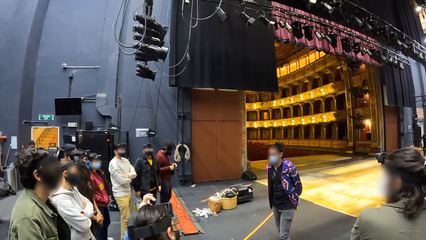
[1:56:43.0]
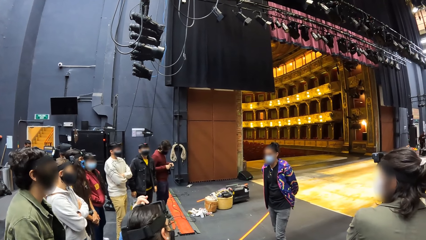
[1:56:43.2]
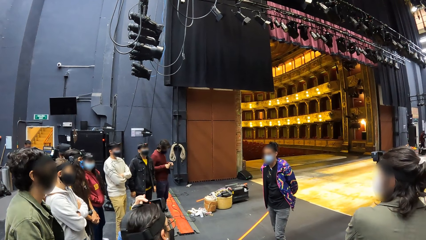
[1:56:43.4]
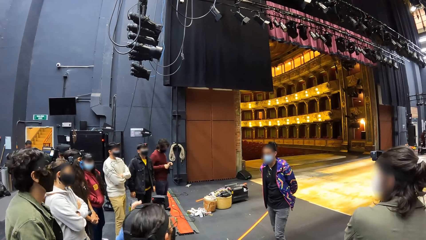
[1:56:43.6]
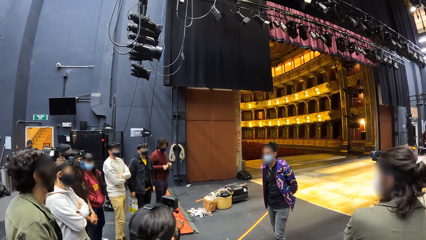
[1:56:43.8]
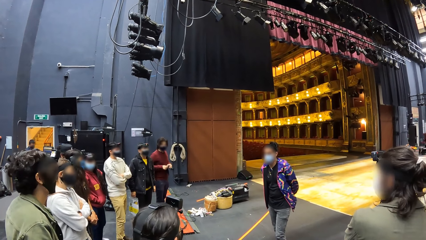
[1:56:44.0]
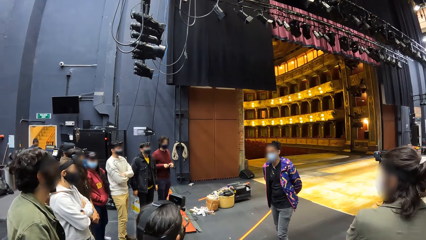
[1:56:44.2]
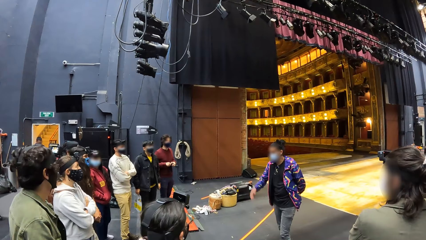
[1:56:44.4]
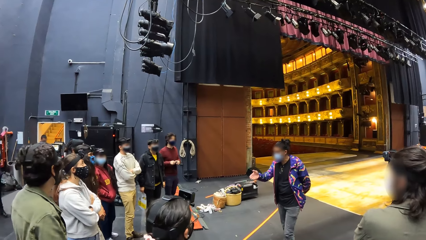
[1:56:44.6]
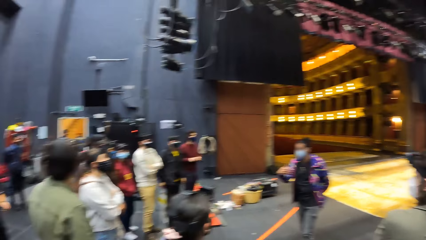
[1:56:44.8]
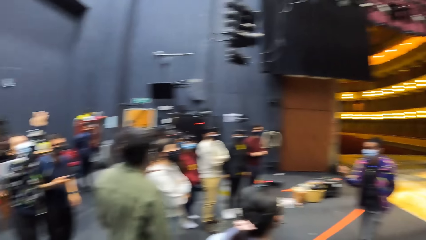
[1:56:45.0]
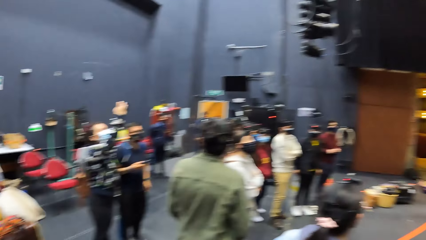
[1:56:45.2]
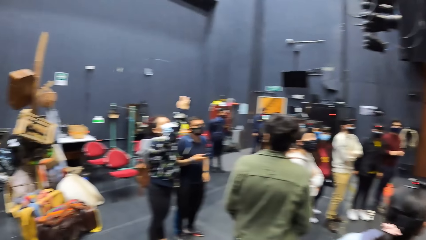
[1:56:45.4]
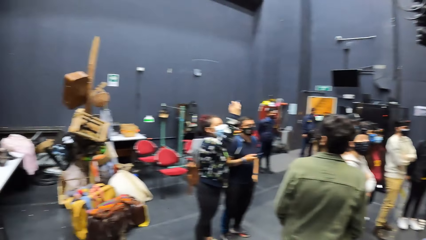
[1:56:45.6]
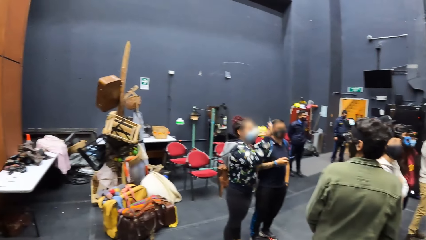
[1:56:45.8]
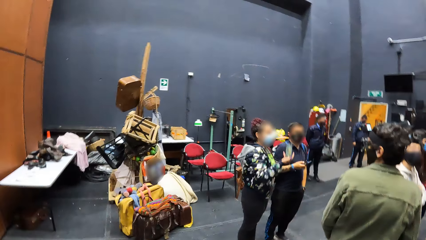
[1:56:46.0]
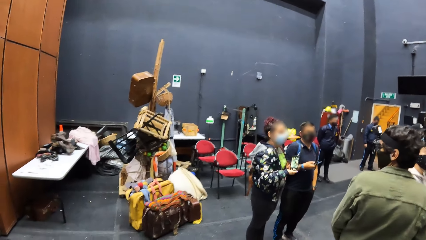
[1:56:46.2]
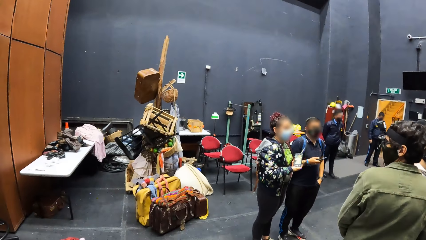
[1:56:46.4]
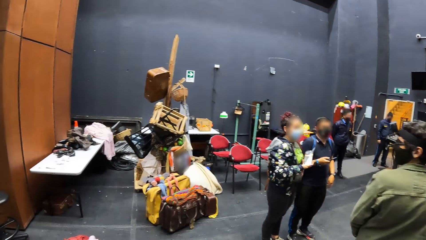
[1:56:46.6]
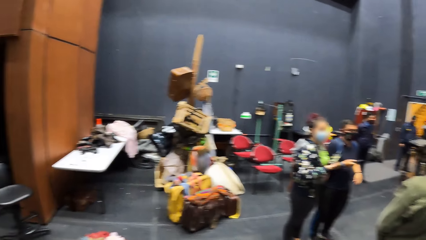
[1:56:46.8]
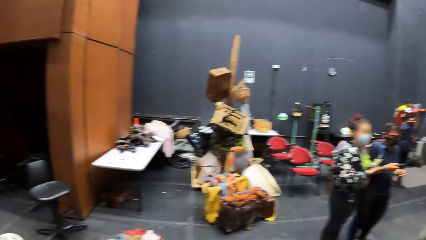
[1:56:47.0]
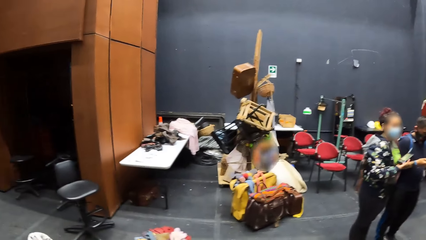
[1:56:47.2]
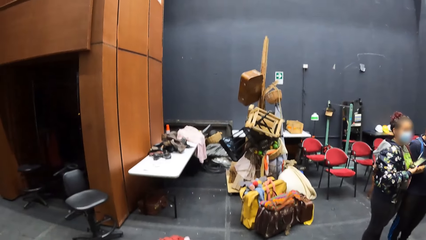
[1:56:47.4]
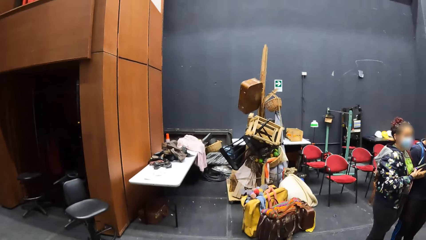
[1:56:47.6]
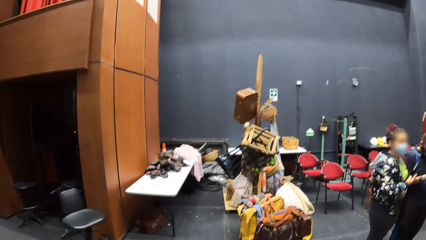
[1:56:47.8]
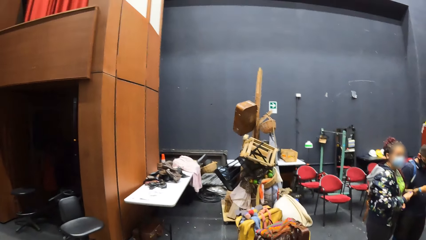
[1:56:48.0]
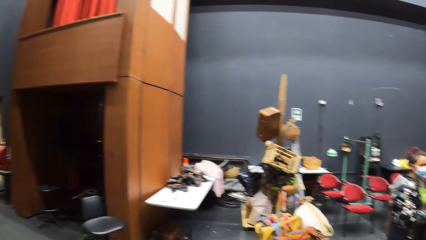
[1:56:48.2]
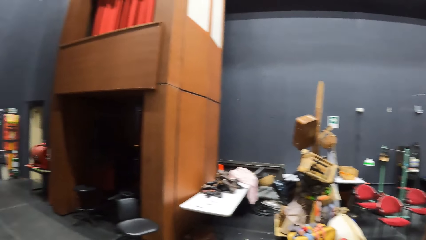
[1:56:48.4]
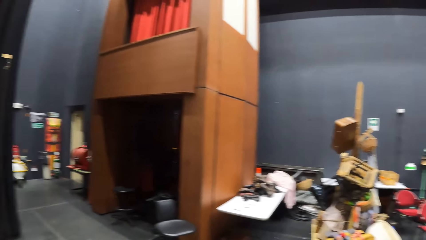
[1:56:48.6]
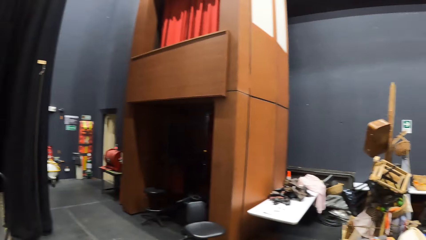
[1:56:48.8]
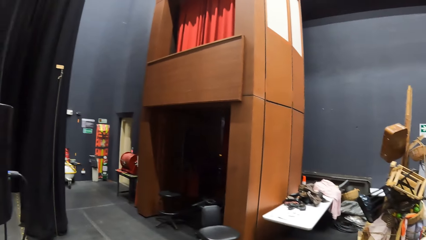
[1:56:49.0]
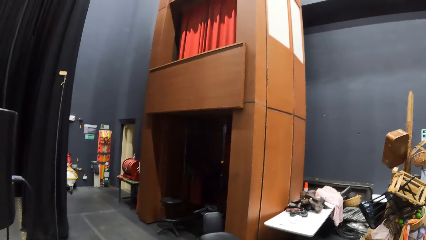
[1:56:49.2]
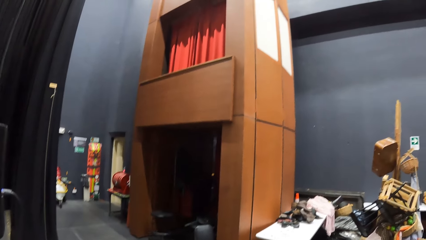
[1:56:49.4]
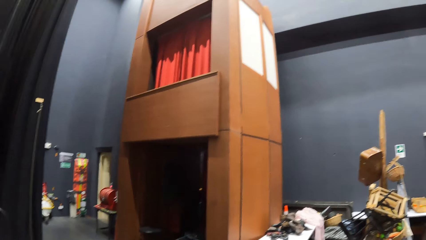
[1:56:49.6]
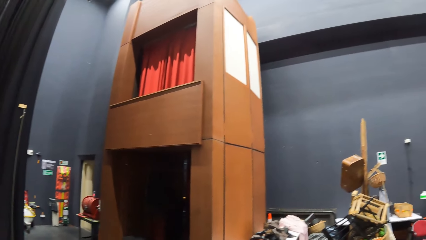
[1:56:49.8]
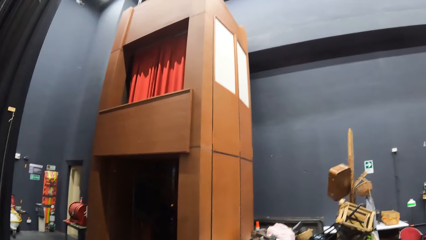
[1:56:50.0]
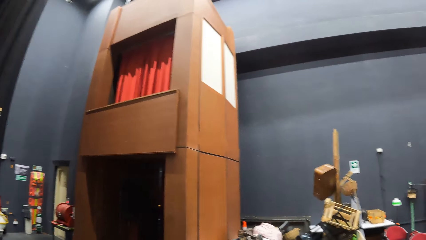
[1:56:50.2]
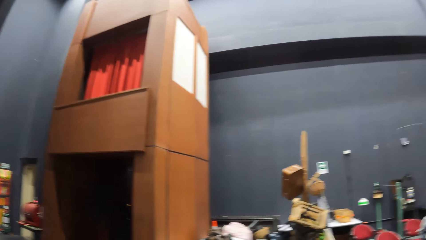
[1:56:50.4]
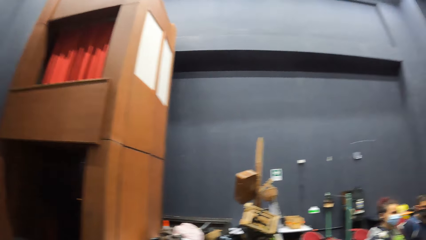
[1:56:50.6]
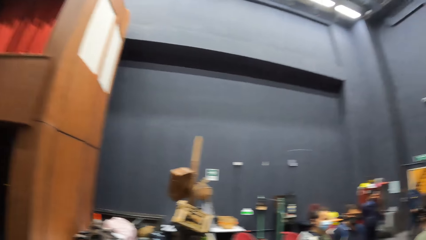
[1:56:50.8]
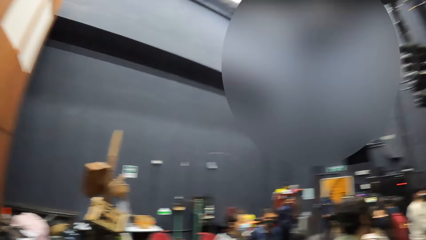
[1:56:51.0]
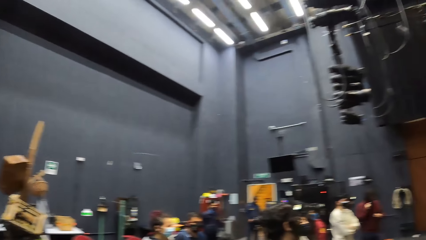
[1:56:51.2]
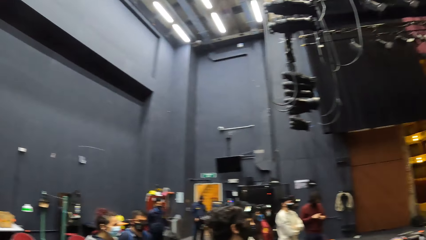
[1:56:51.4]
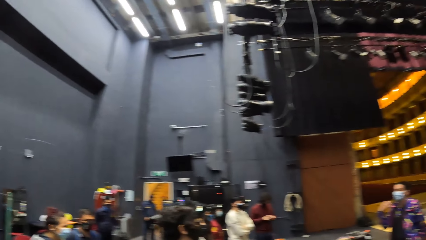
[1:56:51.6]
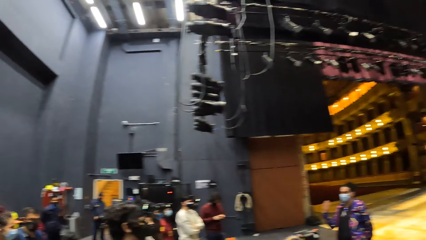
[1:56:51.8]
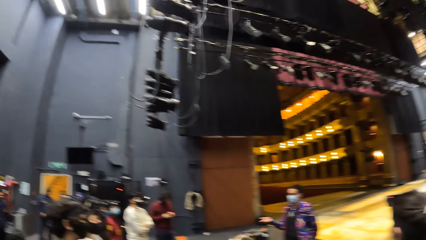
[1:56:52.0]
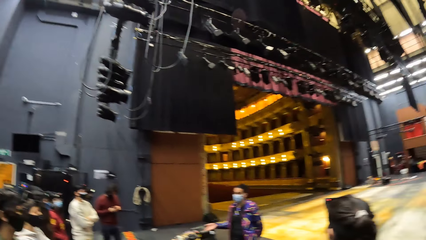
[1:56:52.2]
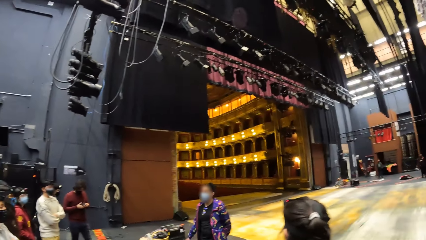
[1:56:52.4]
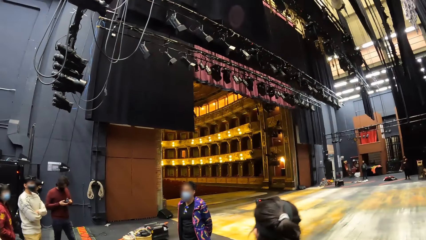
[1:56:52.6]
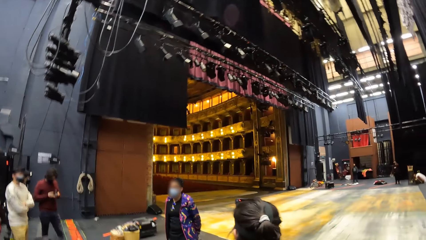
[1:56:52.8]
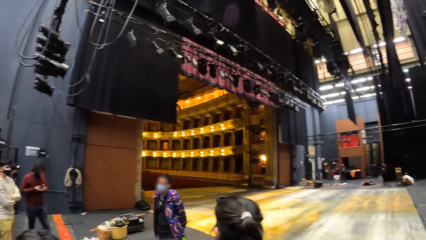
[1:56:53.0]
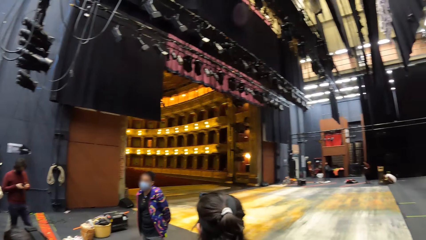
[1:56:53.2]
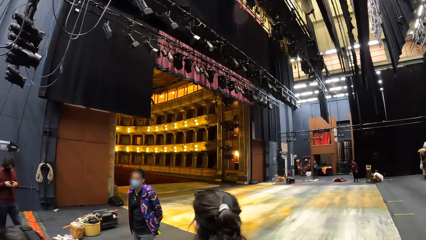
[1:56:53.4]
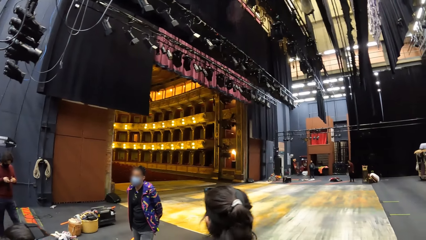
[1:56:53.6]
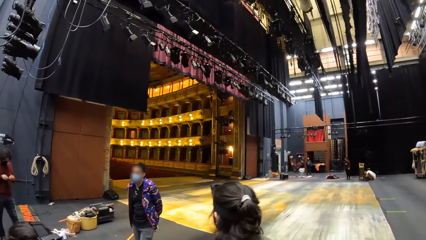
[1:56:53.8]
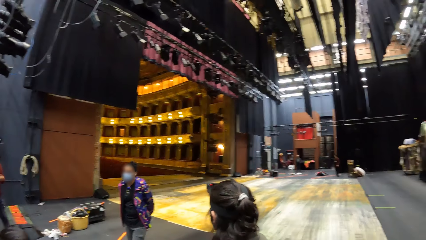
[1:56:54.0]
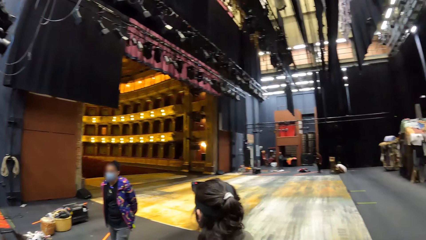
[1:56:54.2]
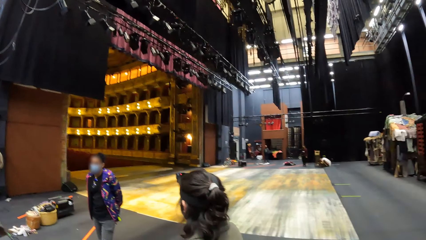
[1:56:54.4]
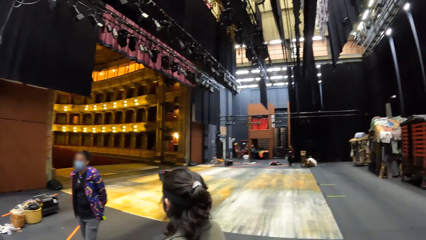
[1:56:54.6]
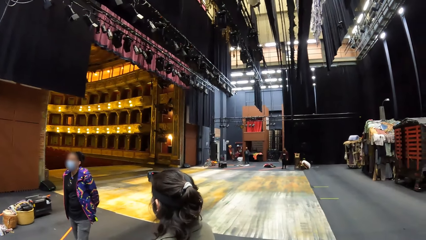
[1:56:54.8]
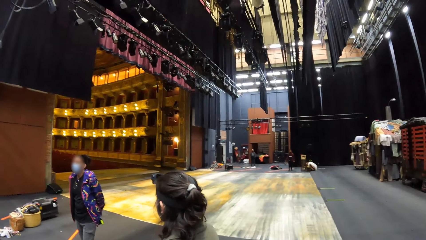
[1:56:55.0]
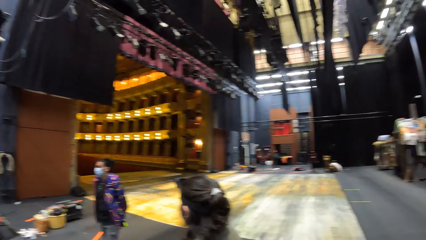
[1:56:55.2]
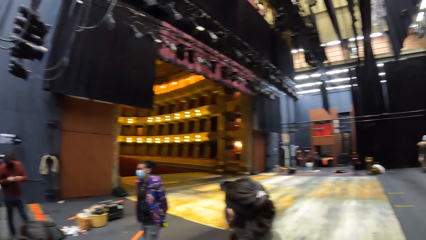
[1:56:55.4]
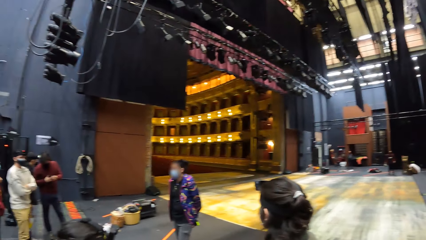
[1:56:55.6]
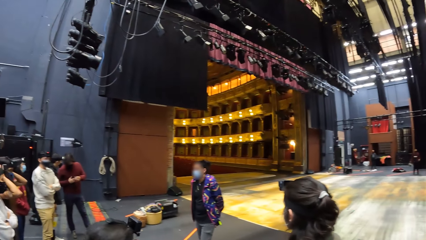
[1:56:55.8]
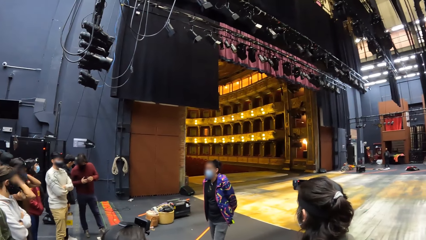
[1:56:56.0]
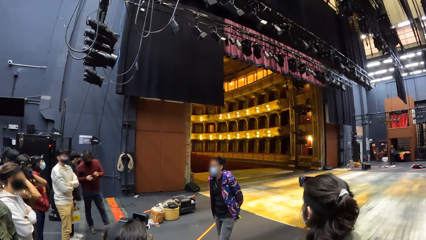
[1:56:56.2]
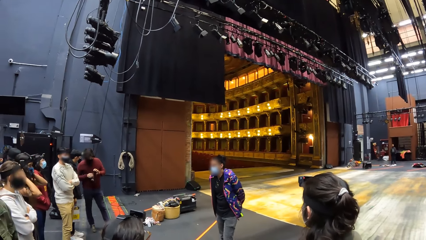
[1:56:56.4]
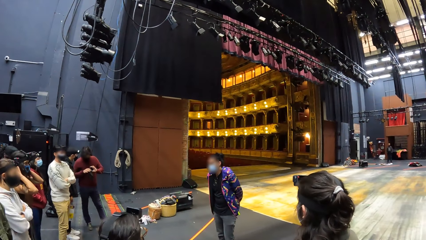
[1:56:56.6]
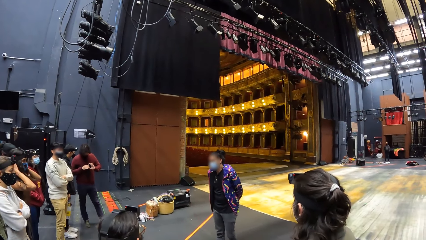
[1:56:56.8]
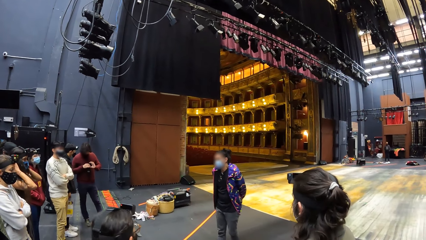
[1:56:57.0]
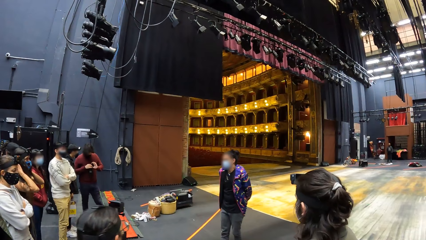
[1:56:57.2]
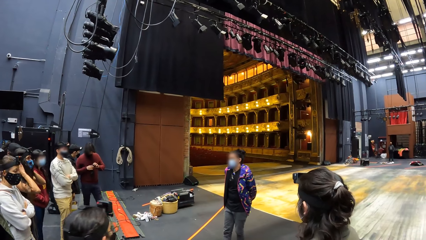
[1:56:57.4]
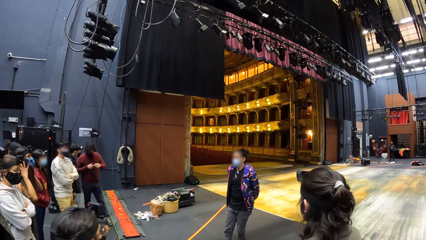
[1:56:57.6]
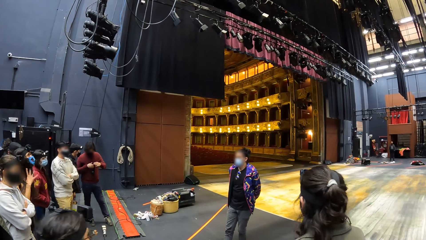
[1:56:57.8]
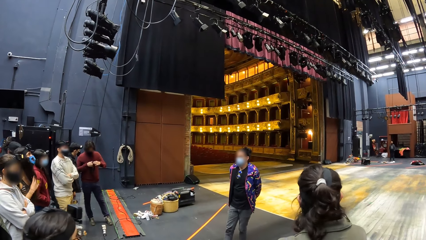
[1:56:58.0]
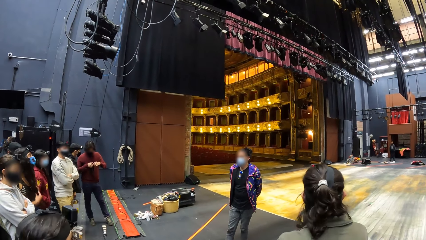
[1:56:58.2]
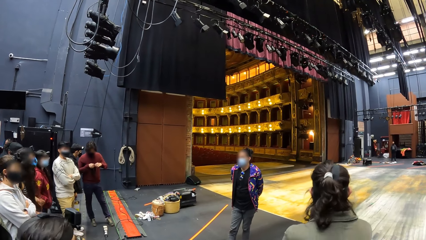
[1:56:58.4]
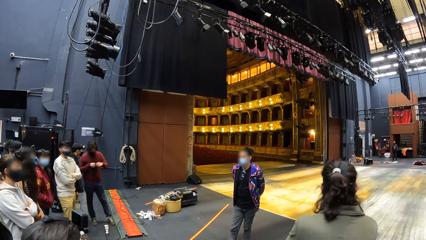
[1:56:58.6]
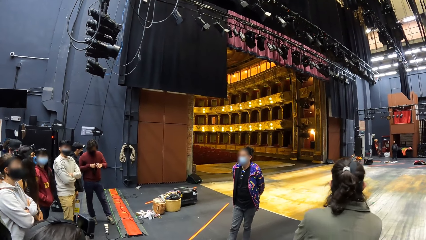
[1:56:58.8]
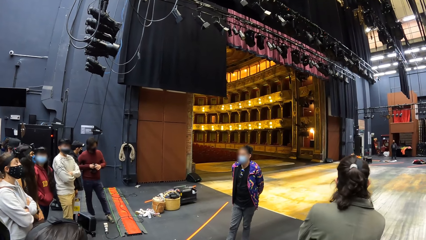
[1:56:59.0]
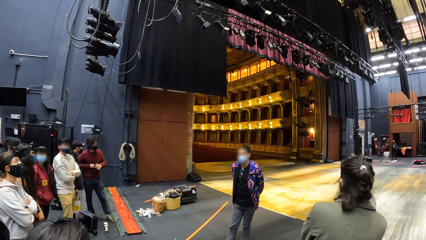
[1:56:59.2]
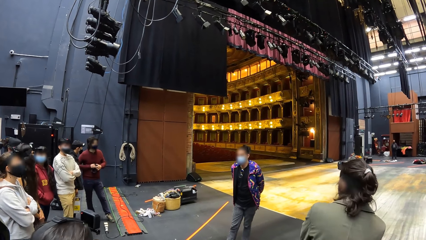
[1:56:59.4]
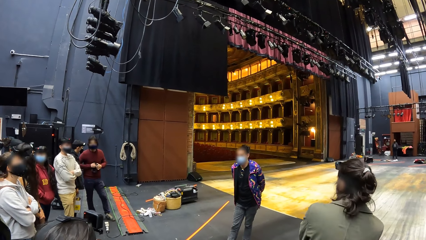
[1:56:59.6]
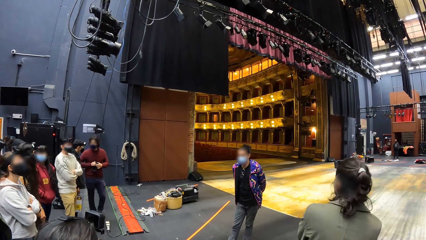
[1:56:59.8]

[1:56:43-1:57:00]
The camera wearer turns back. They look around. They turn back. They look forward. They look left.
